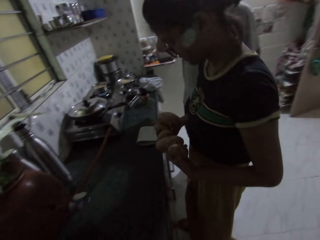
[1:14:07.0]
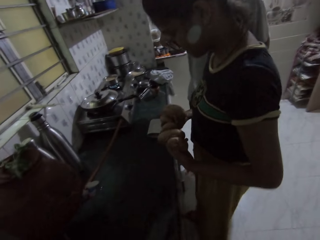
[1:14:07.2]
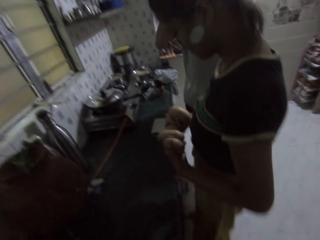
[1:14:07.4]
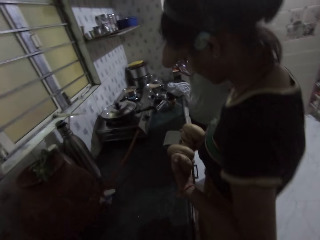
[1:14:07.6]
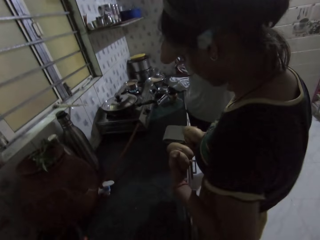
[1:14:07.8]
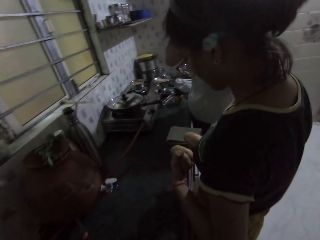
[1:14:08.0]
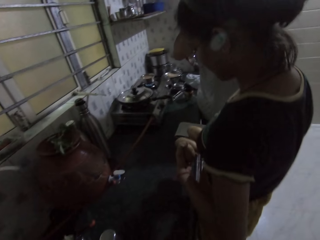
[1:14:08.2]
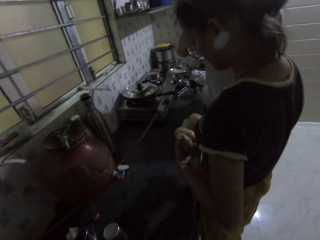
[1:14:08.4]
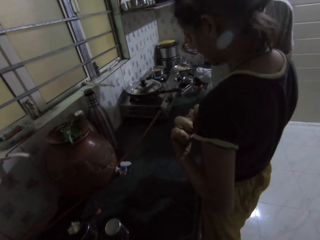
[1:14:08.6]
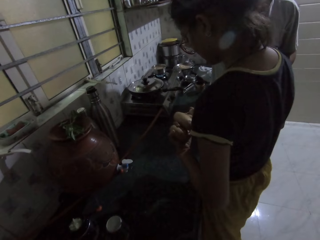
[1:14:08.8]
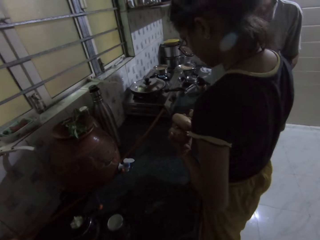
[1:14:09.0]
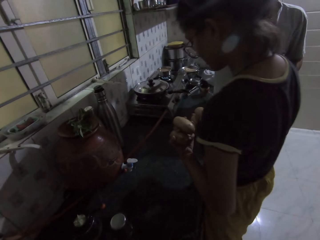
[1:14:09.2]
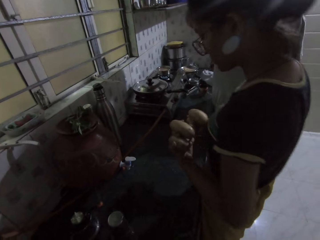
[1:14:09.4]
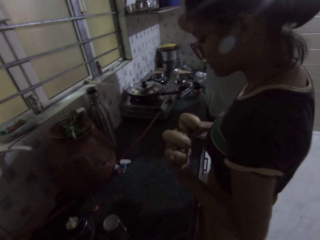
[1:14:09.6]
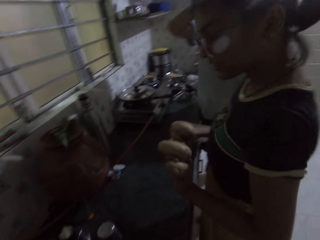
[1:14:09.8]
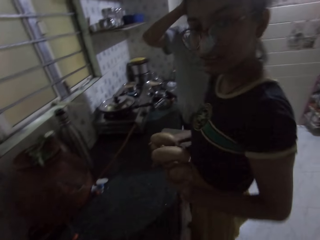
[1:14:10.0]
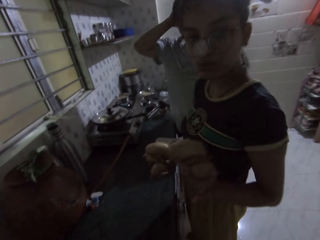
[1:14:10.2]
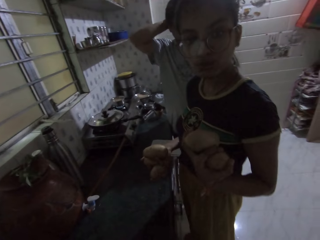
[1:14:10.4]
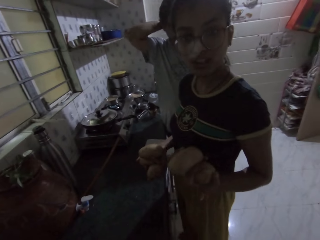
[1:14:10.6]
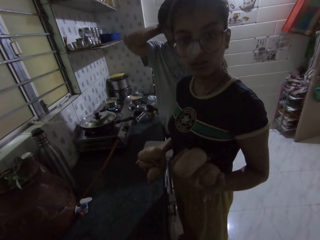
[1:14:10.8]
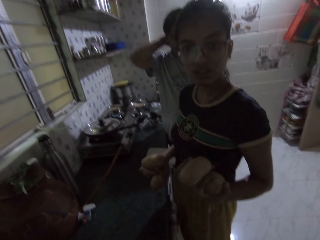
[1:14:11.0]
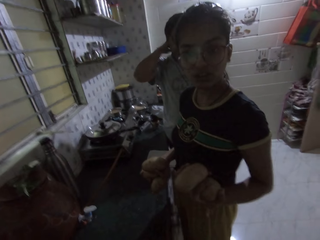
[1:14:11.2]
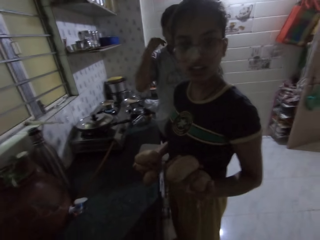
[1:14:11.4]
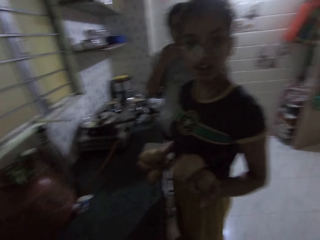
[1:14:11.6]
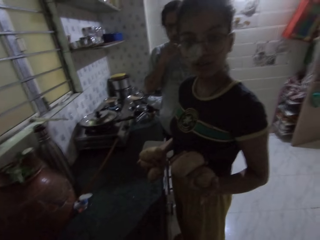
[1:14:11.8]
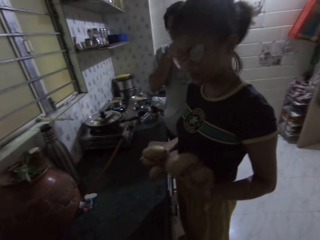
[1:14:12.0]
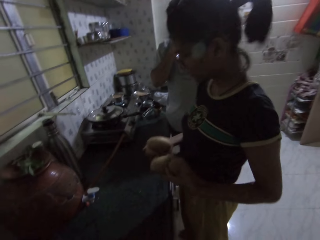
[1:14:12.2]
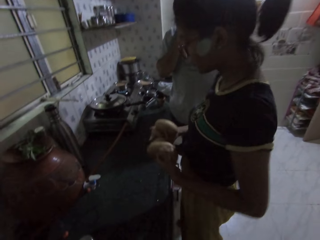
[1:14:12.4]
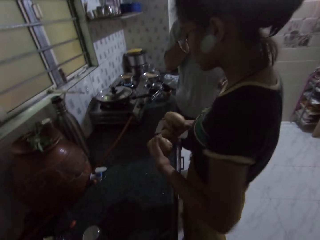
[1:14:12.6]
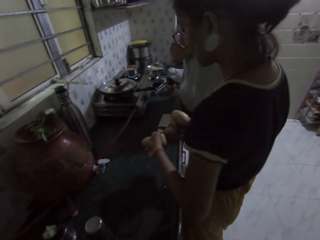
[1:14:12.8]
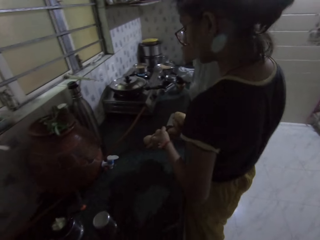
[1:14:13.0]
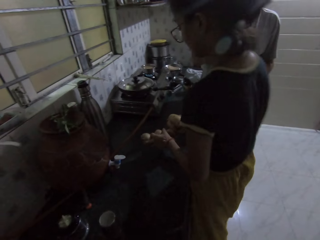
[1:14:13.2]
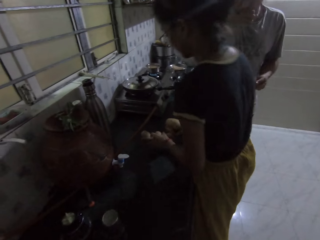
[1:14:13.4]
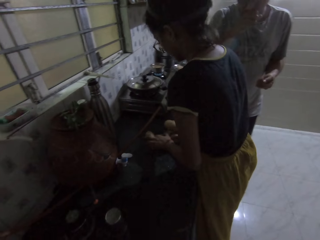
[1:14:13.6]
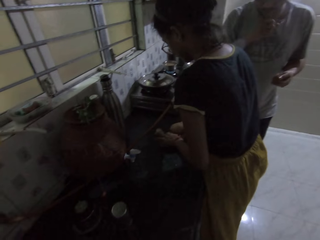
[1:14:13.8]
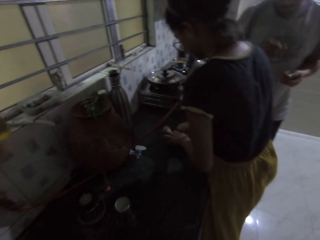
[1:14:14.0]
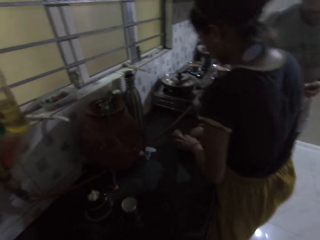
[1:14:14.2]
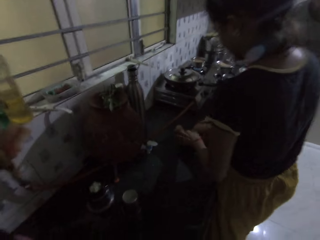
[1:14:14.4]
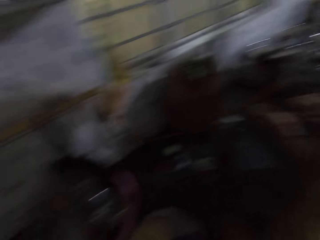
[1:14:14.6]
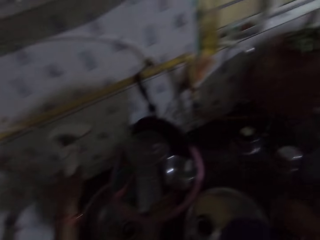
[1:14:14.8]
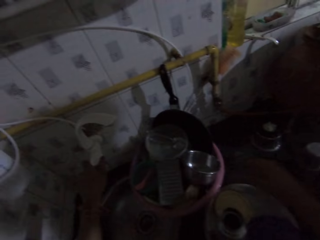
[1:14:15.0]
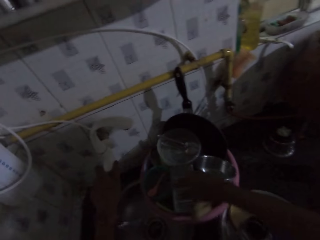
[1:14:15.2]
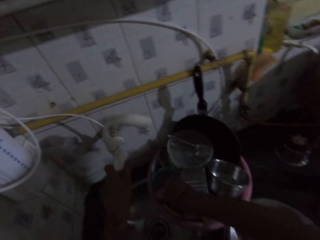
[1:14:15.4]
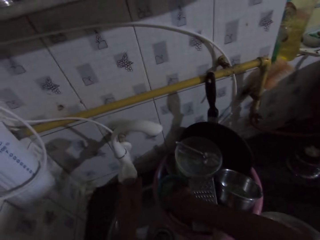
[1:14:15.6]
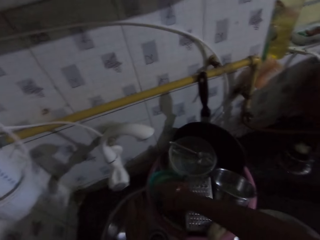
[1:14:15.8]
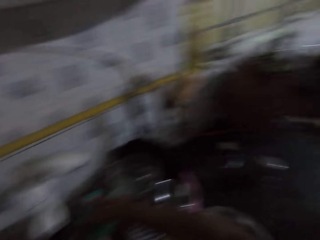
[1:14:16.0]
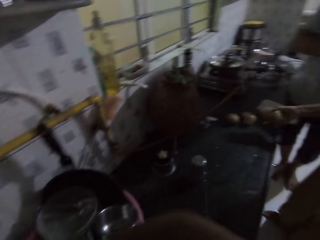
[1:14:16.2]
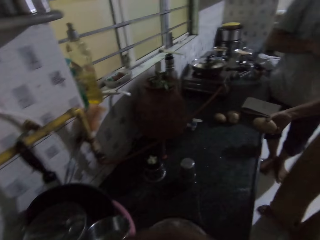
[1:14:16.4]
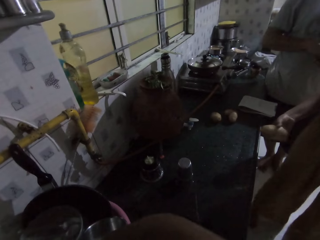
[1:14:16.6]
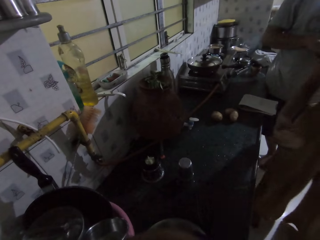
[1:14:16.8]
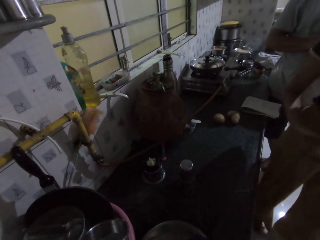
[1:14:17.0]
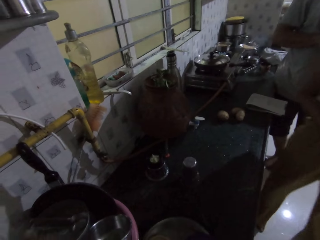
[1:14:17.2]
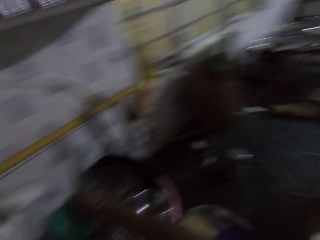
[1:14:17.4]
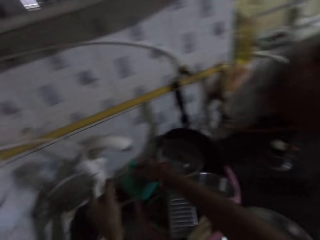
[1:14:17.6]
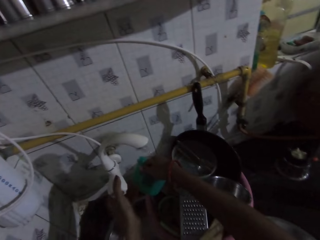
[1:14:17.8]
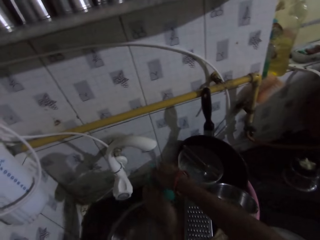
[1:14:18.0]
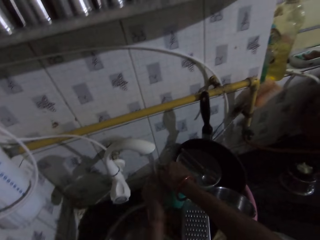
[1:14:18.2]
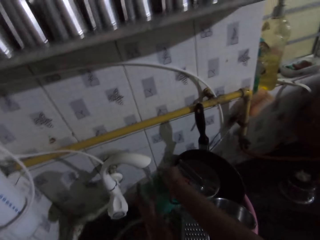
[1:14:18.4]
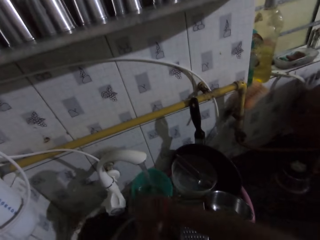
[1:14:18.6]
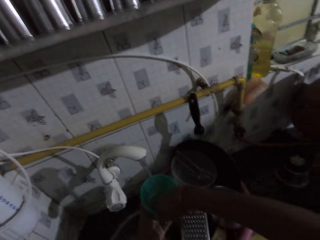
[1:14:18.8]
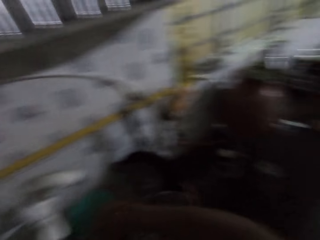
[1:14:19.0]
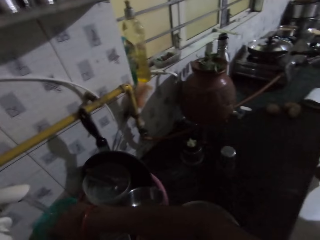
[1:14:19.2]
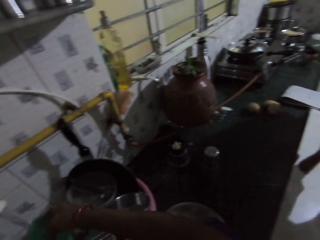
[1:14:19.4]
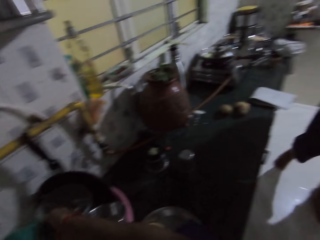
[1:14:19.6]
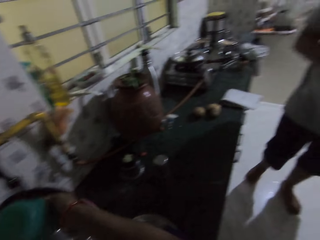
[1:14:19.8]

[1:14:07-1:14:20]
The camera wearer interacts with the woman. The woman drops the potatoes on the kitchen slab with both hands. The camera wearer washes utensils. She picks up a container from the basin with her right hand. The woman holds a potato in her right hand. The woman picks potatoes off the counter. The camera wearer opens the tap with her left hand. She rinses the container underneath the tap with both hands.

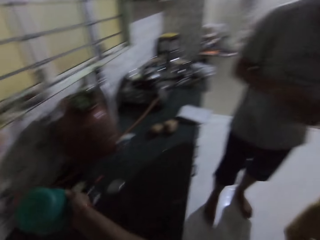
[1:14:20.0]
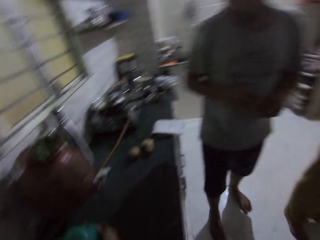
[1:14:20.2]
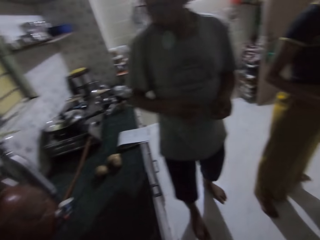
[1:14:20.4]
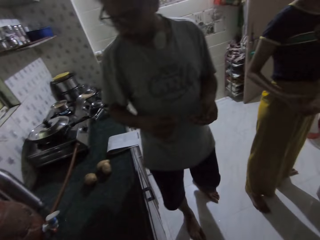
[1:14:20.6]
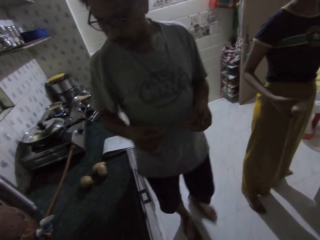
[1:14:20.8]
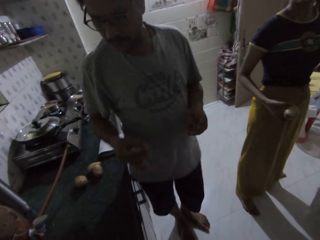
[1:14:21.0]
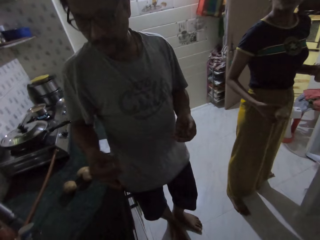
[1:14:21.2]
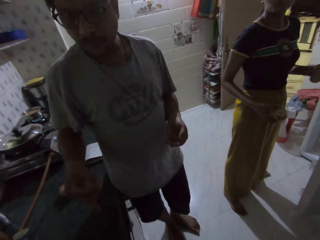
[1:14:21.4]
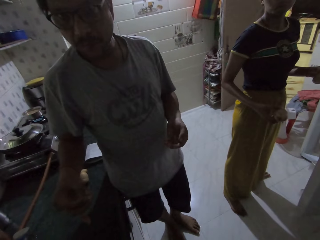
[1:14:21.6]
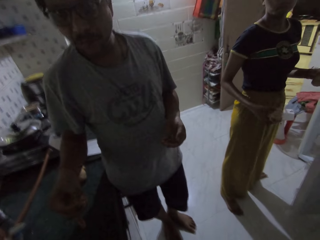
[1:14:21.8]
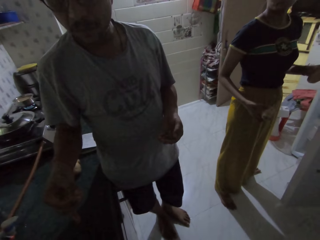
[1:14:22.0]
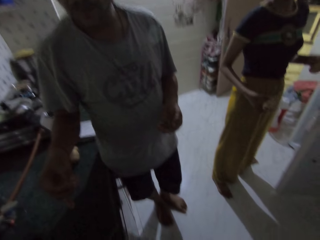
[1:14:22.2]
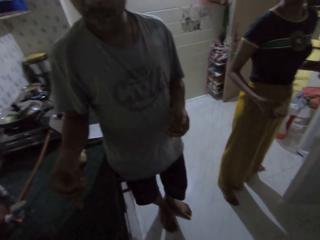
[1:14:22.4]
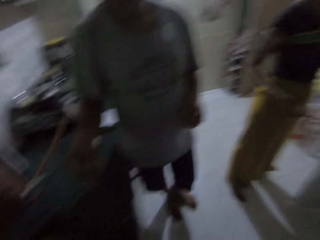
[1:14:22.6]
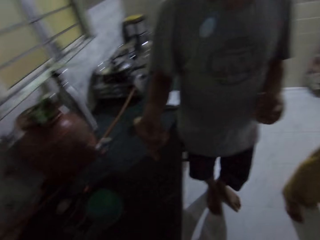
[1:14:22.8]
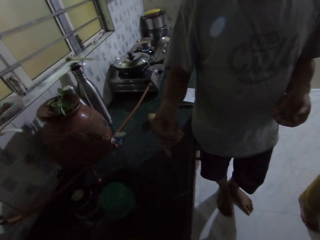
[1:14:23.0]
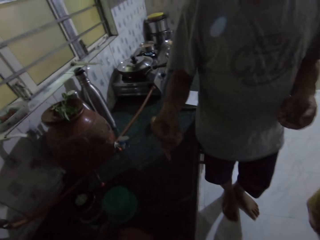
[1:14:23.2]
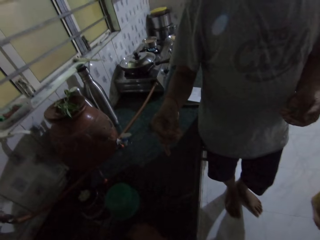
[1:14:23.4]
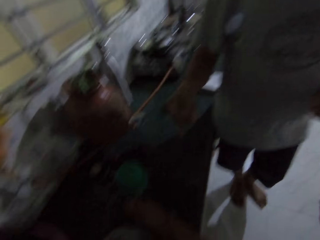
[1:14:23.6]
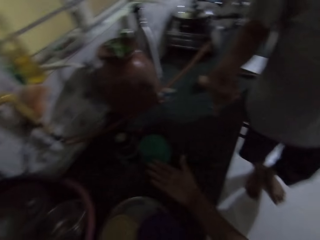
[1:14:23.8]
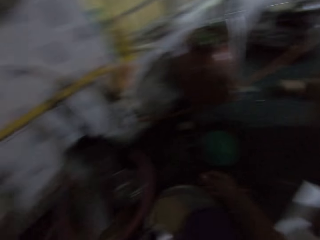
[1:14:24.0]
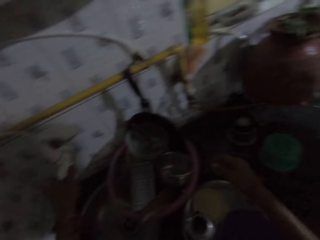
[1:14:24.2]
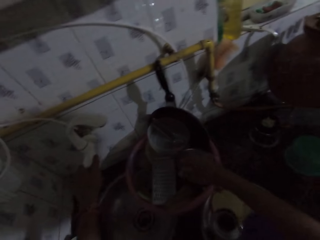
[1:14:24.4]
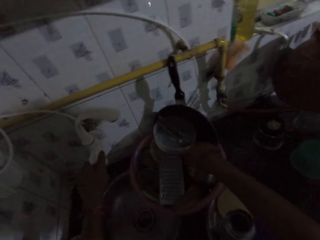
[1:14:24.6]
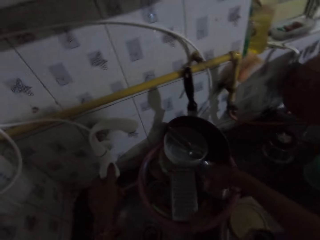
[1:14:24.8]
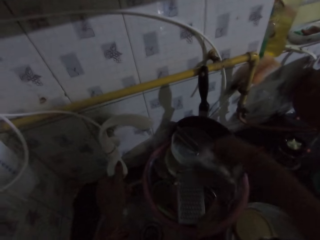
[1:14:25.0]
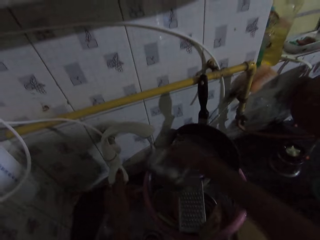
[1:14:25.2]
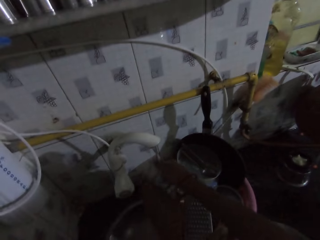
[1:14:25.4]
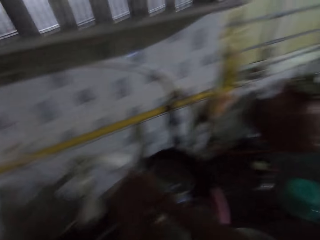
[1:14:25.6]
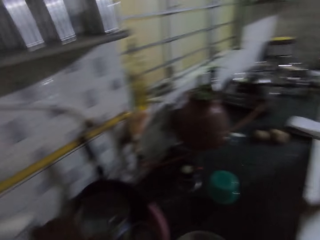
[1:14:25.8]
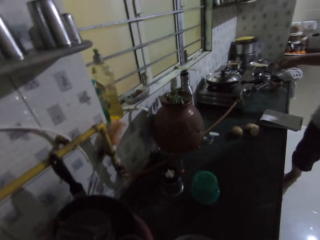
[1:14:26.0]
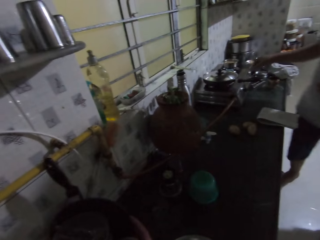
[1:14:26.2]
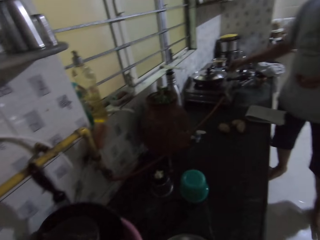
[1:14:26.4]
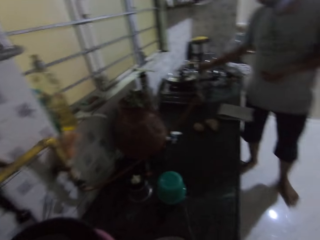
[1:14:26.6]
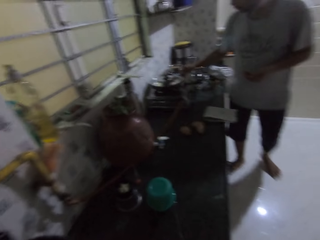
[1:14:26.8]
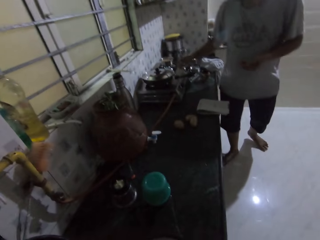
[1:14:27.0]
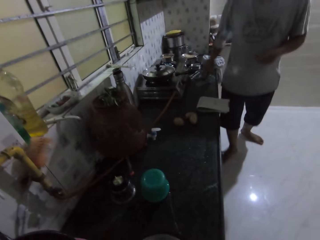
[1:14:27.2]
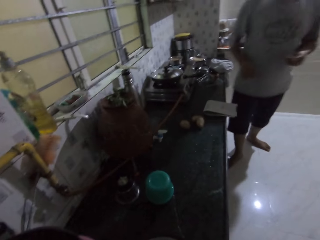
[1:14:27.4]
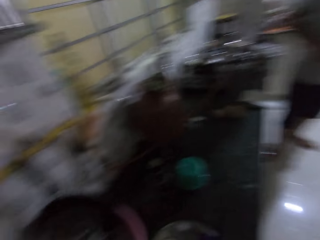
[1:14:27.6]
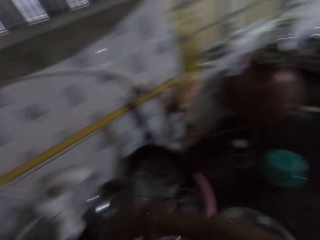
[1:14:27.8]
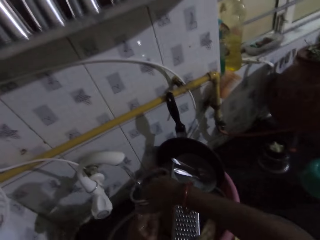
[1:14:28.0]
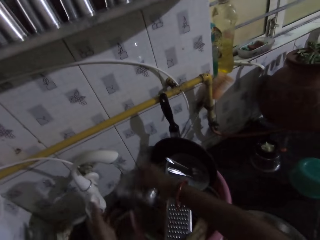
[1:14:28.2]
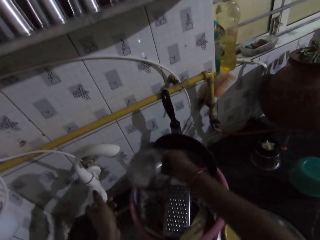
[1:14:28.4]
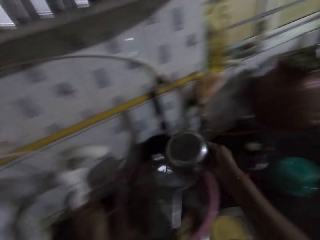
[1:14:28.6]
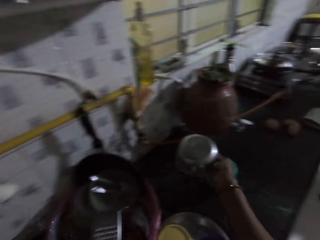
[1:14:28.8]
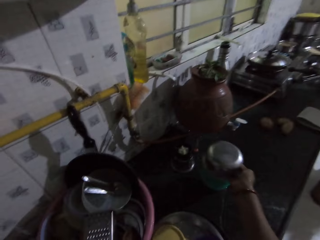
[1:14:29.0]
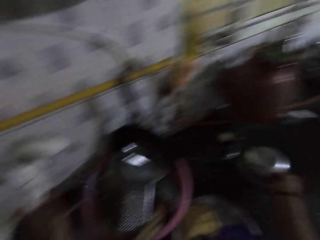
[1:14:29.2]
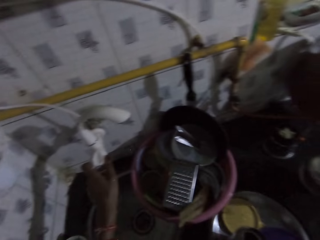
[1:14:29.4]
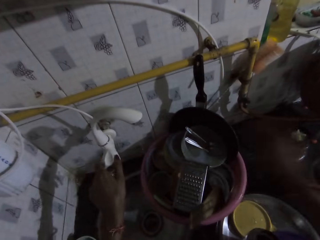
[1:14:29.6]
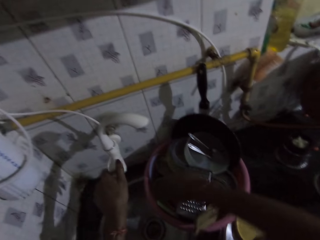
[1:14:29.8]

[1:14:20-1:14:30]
A person stands in the kitchen with potatoes. The camera wearer picks up a bowl from the basin with her right hand. She opens the tap with her left hand. She rinses the bowl underneath the tap with both hands. She interacts with the person. A man touches the frying pan with his right hand. The camera wearer washes utensils from the basin onto the counter. She closes the tap with her left hand. She drops the bowl on the kitchen slab with her right hand.
